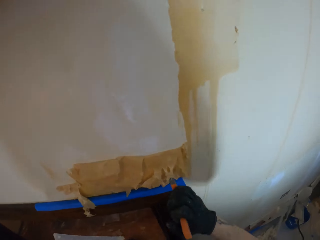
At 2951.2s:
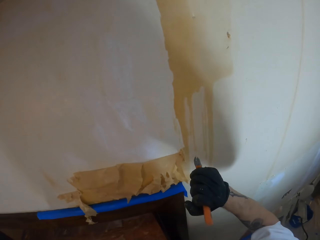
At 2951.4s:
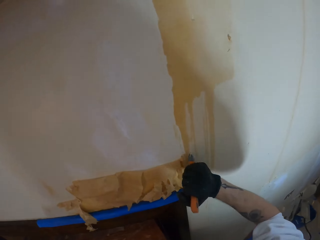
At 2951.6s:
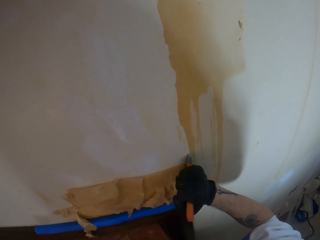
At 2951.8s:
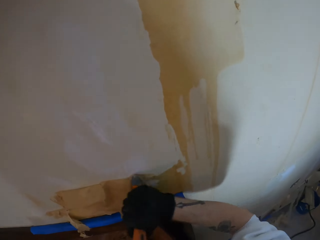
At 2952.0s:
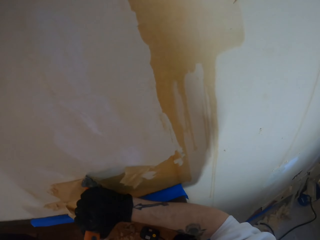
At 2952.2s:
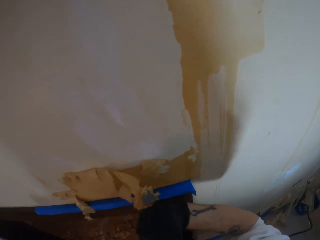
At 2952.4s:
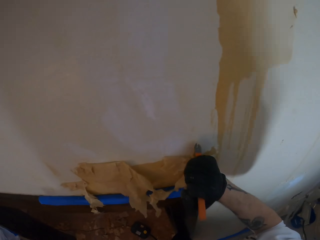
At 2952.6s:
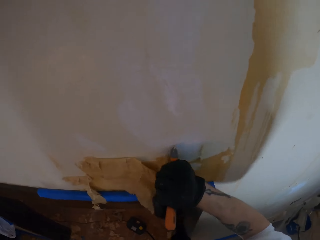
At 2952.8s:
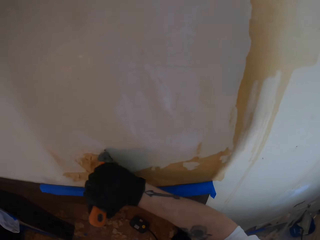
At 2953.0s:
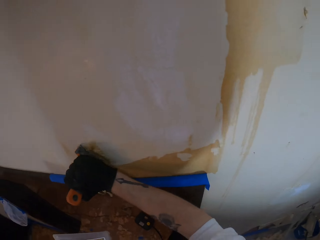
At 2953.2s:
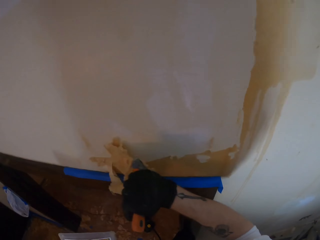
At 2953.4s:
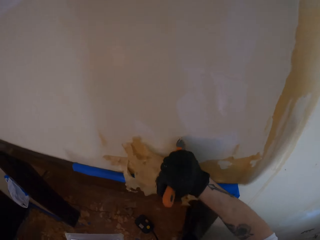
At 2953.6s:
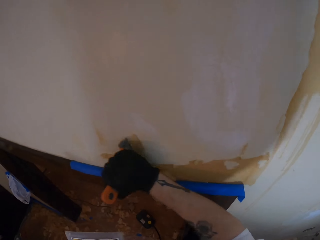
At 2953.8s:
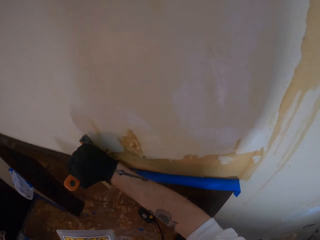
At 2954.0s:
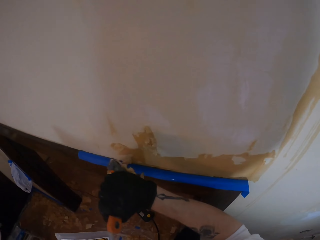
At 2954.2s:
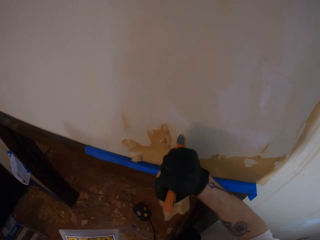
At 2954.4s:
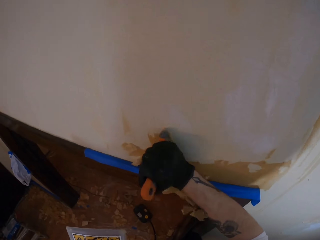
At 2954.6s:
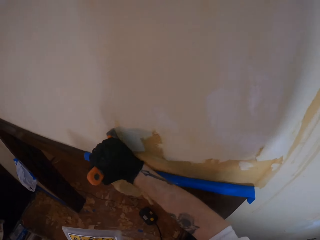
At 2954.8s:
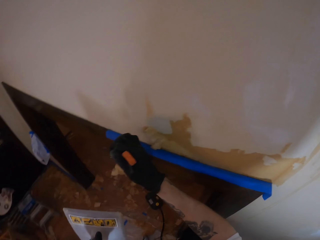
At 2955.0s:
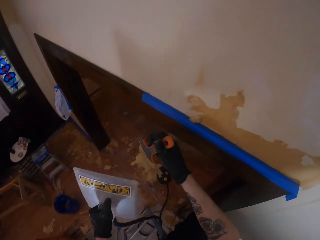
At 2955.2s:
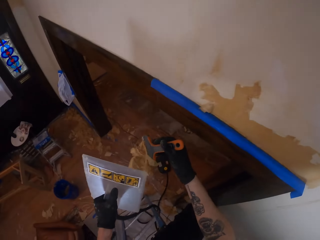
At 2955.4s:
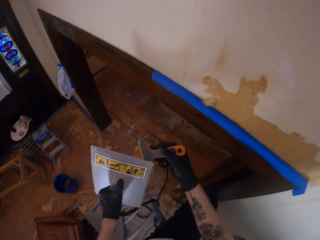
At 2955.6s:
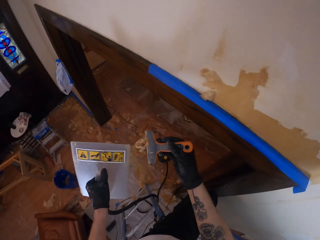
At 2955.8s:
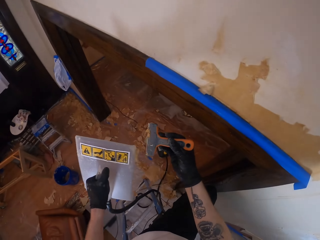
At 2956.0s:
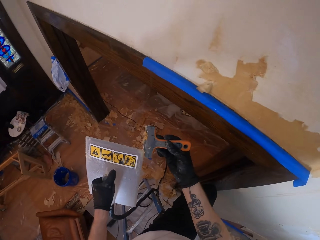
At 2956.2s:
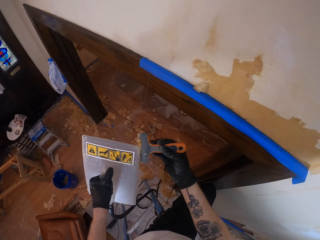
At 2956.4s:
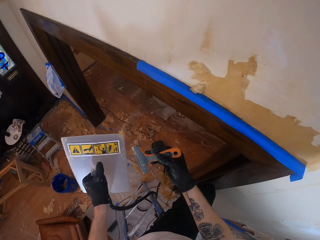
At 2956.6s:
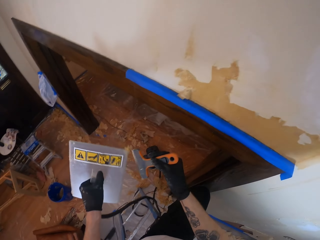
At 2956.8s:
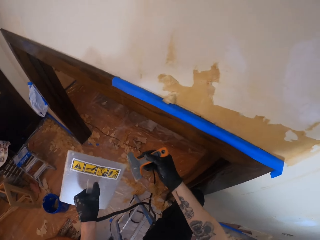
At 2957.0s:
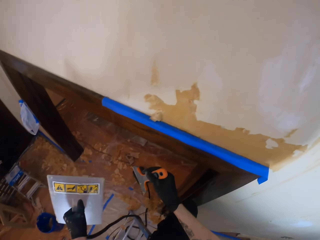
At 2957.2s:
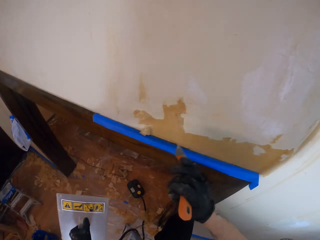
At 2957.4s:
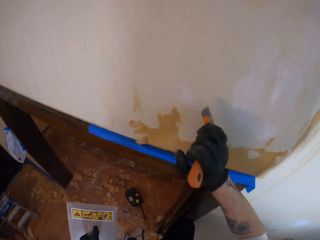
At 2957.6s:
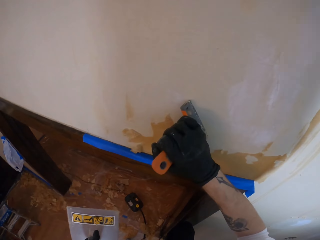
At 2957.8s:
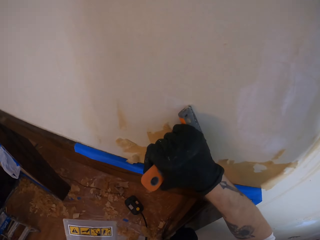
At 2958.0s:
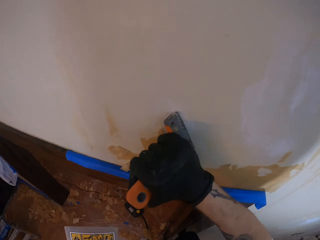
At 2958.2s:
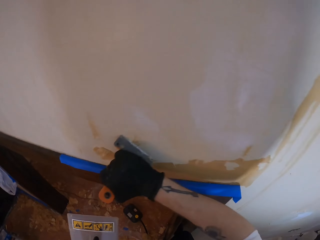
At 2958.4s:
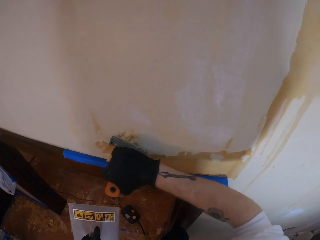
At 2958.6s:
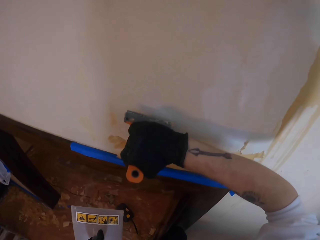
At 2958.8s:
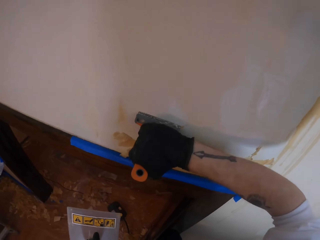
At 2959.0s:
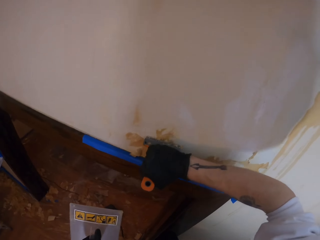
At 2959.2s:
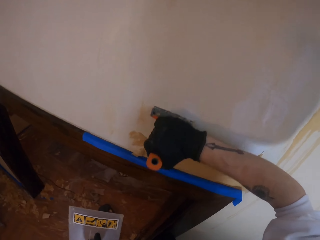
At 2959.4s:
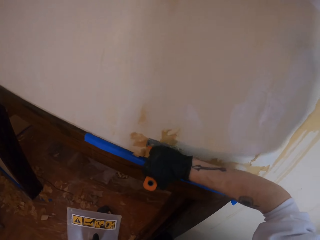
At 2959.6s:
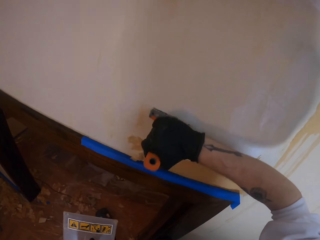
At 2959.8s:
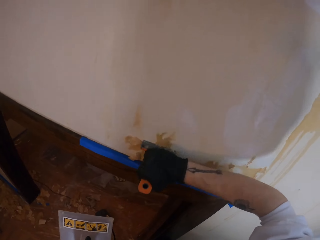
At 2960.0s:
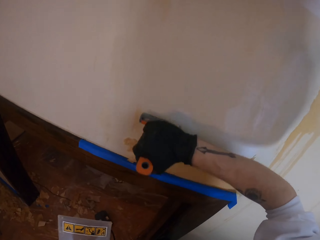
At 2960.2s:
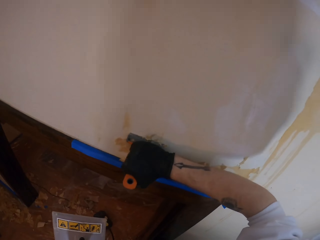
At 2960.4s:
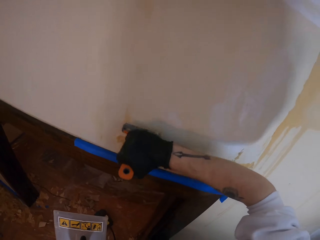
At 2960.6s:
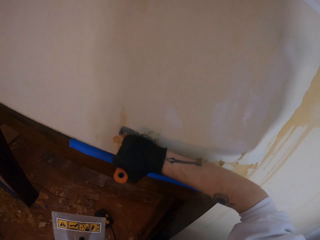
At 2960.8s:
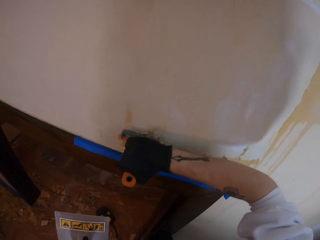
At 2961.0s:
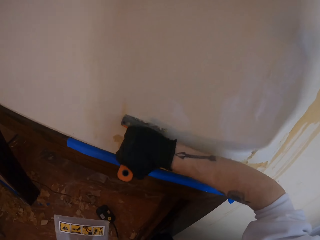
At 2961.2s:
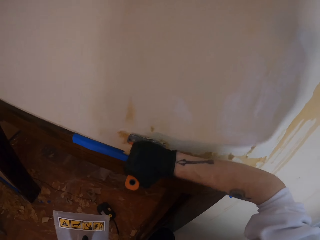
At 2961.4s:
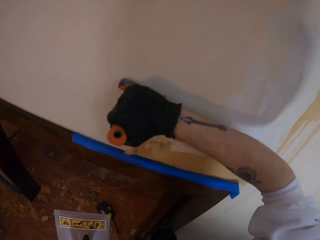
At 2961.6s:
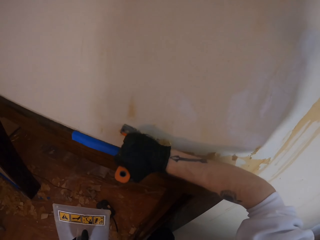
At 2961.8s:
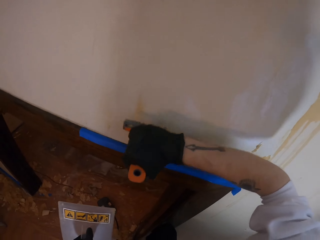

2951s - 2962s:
The camera wearer removes the paint on the wall with a paint scraper. They remove paint from the scraper with the trowel. They remove the paint on the wall with the paint scraper.

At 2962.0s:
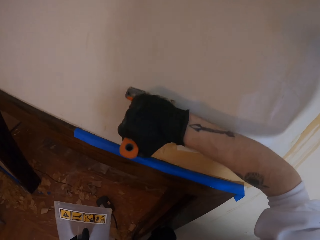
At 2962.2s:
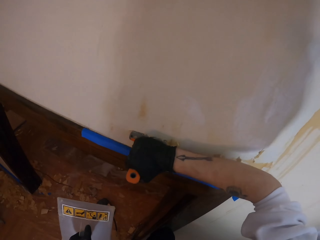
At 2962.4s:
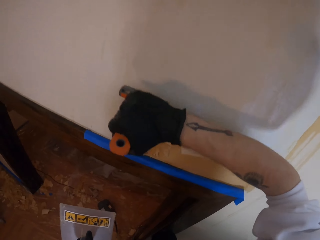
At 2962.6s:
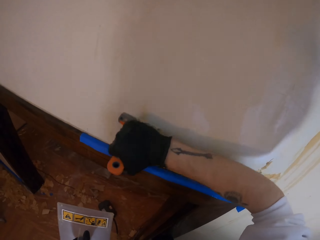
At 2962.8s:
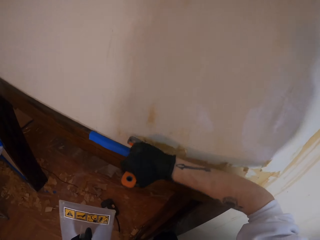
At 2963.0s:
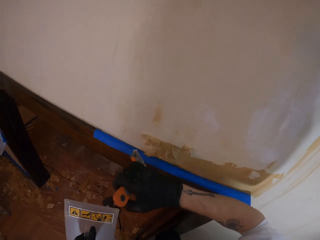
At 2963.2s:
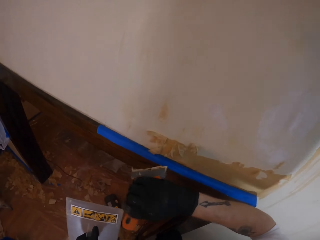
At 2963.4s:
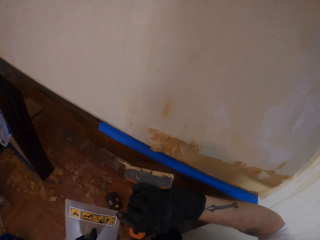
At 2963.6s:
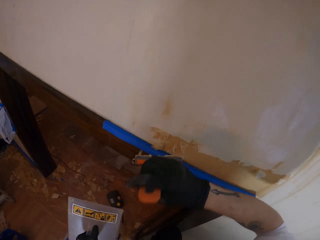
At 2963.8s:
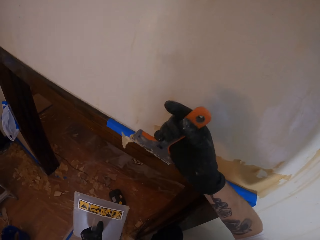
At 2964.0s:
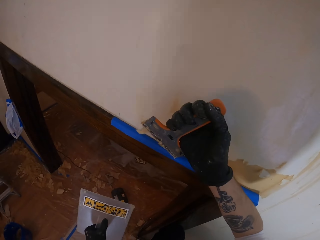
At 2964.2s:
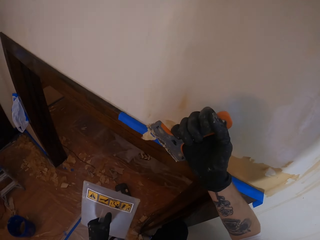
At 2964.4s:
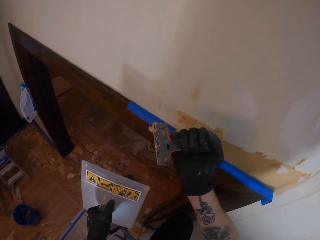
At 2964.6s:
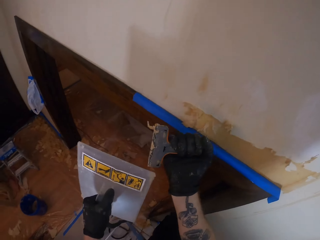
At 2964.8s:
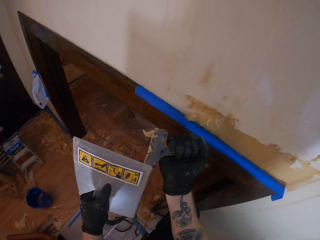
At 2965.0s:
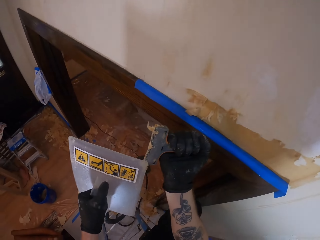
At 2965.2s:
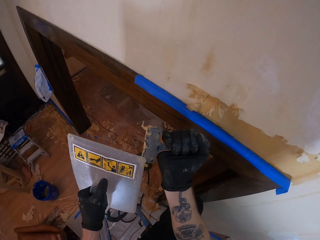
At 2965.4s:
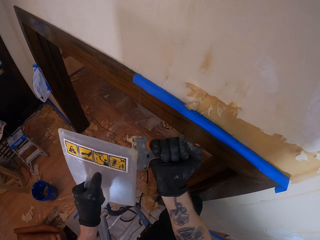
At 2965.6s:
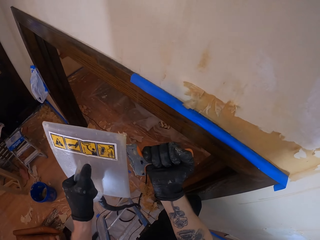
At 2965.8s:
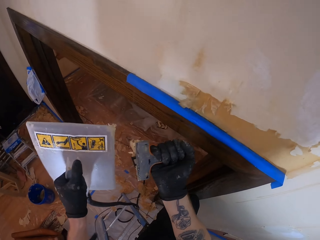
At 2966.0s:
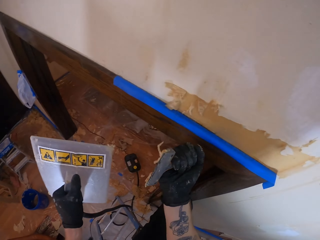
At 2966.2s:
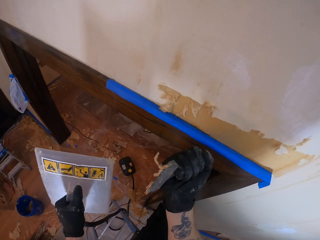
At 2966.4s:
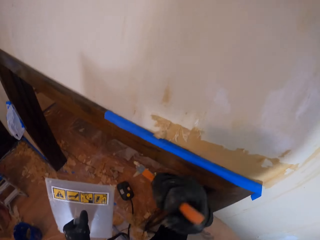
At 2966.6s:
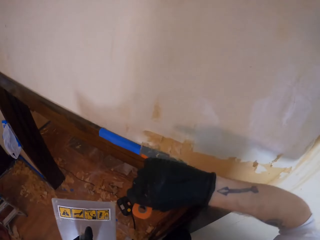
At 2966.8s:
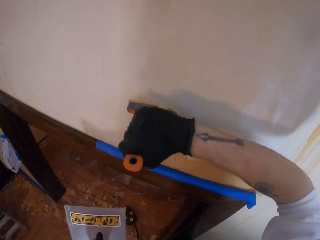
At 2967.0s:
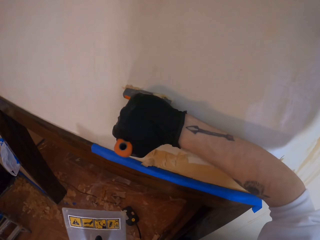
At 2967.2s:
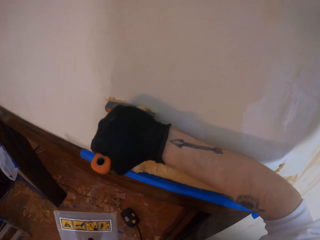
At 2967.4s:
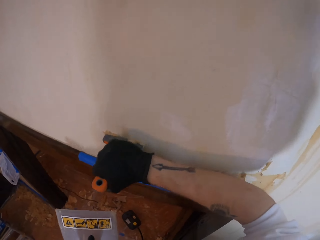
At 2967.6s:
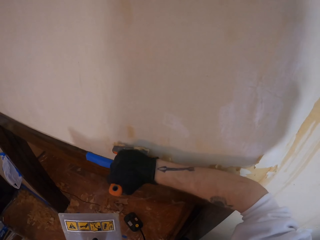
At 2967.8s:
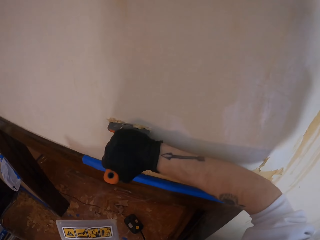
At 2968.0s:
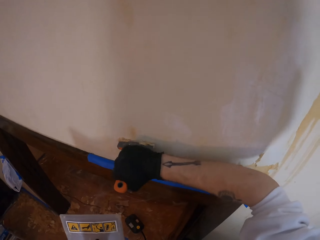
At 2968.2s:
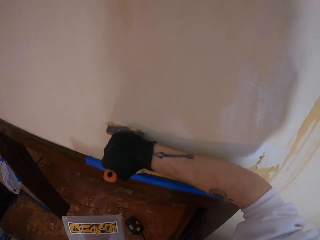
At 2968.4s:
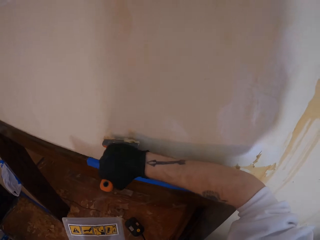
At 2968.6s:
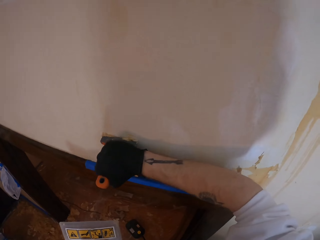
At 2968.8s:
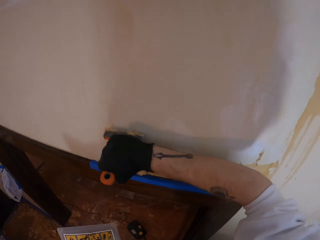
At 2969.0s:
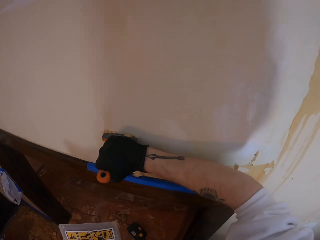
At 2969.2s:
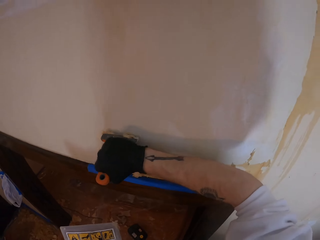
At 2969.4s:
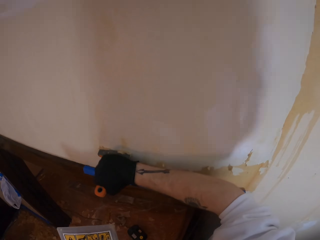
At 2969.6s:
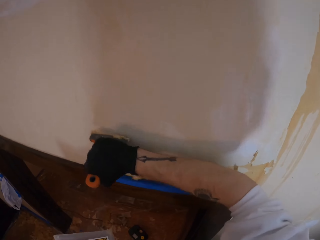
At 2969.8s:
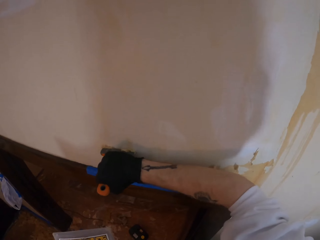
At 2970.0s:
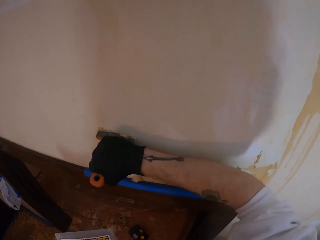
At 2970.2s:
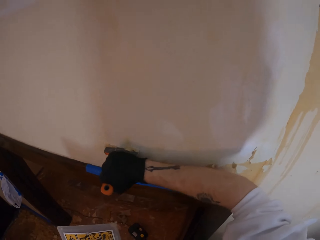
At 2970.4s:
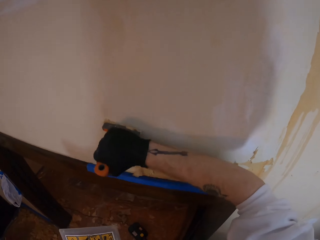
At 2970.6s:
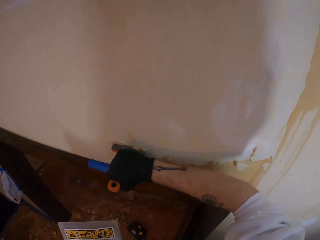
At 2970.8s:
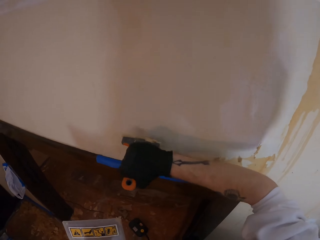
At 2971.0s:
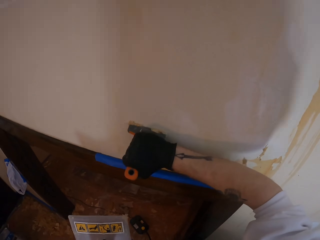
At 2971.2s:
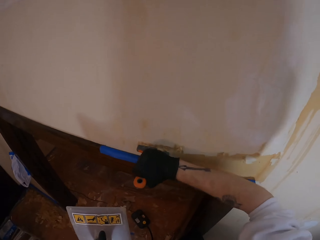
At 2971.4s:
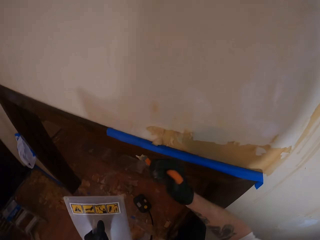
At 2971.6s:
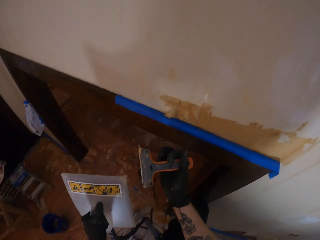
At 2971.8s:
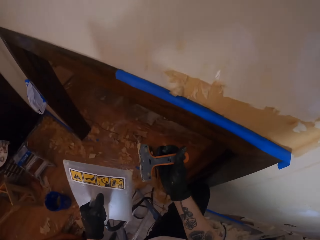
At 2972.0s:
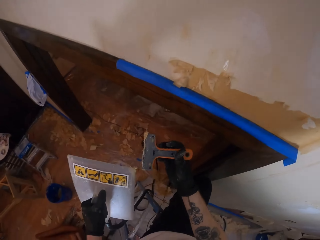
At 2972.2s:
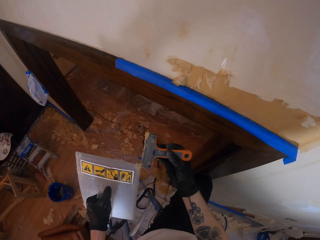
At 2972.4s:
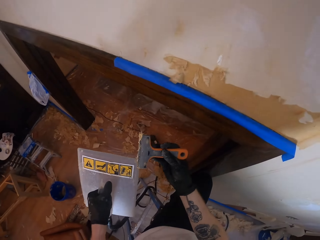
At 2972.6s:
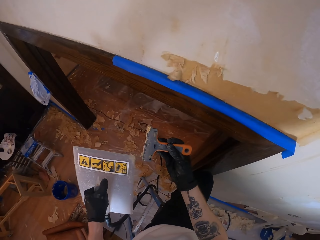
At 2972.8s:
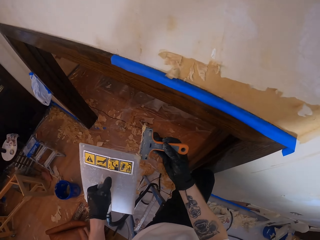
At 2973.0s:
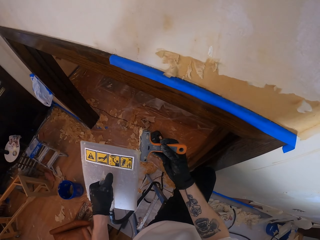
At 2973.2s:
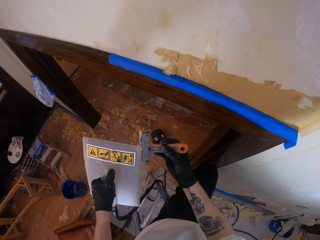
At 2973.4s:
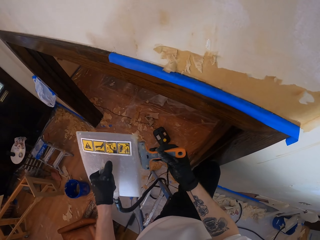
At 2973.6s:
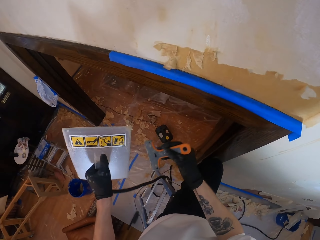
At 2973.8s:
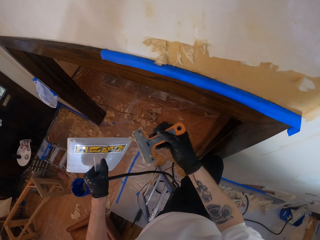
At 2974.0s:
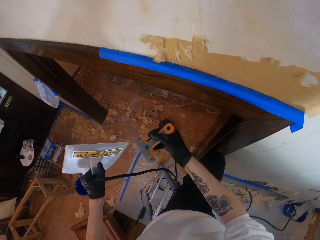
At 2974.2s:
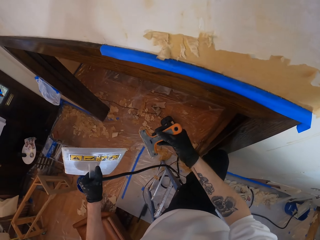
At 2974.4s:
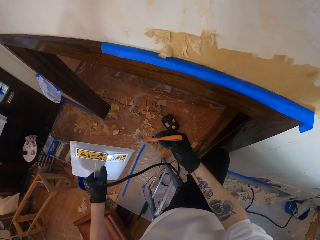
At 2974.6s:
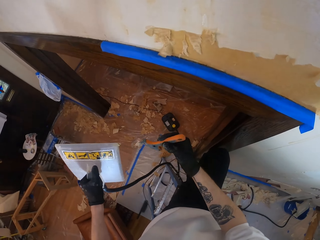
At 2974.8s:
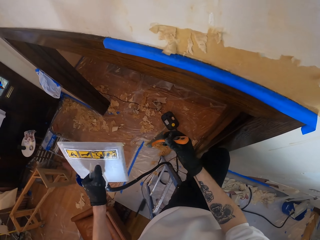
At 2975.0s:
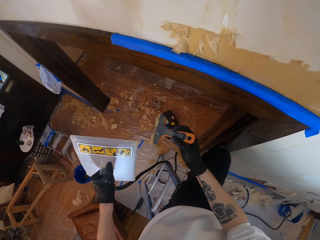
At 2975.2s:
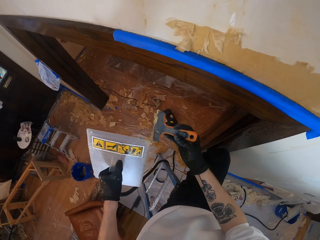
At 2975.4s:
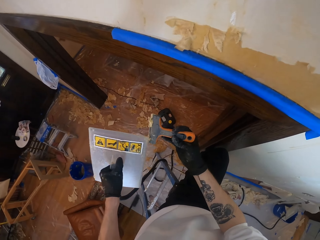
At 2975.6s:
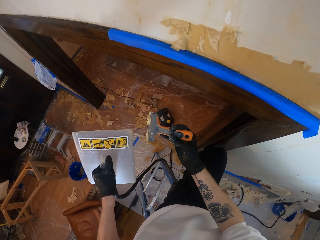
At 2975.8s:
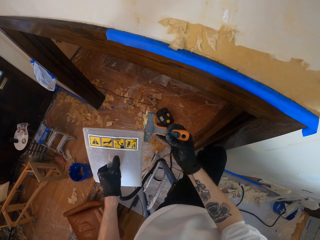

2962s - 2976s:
The camera wearer removes paint from the paint scraper with the trowel. They remove the paint on the wall with the paint scraper. They remove paint from the scraper with the trowel. They remove paint from the trowel with the scraper. They remove paint from the scraper with the trowel.
